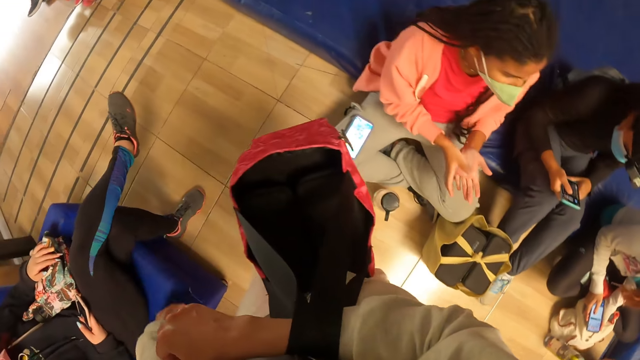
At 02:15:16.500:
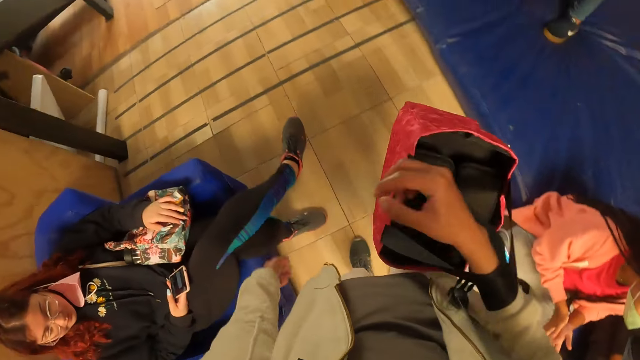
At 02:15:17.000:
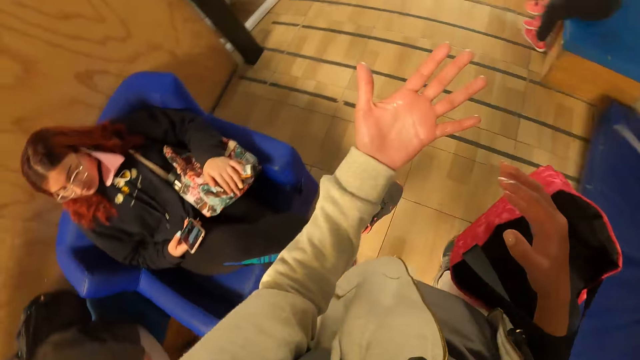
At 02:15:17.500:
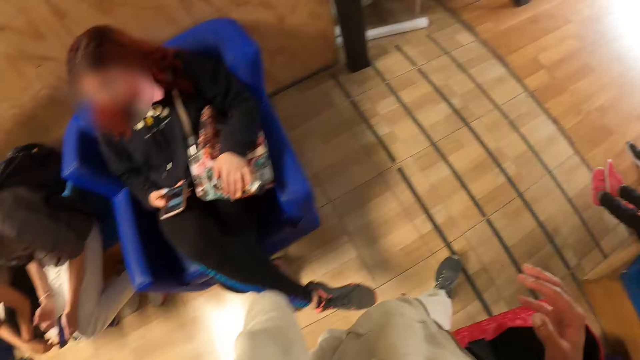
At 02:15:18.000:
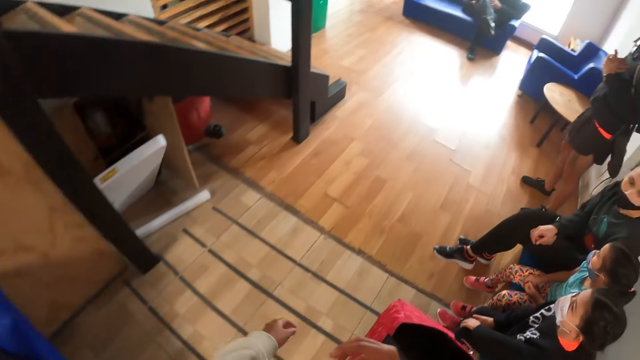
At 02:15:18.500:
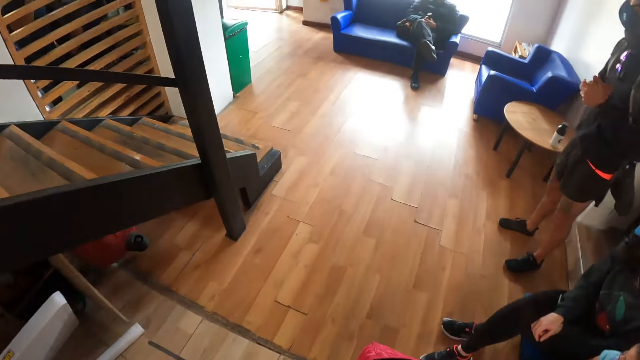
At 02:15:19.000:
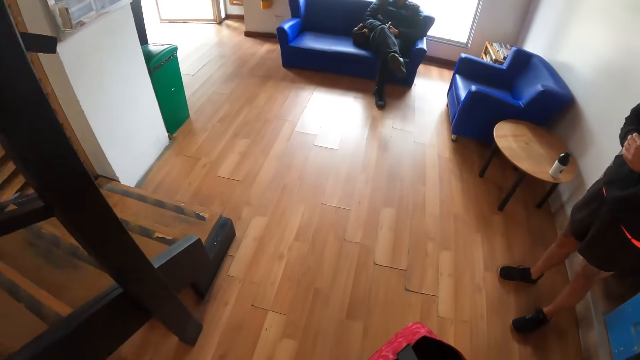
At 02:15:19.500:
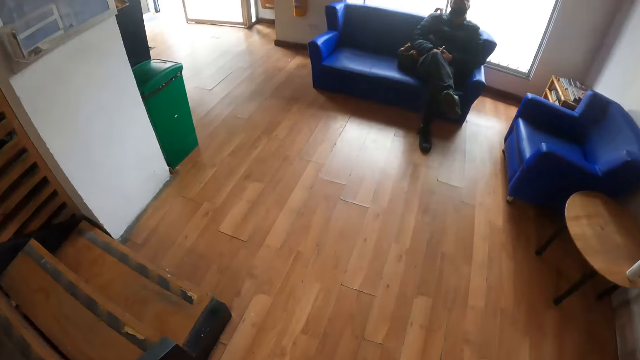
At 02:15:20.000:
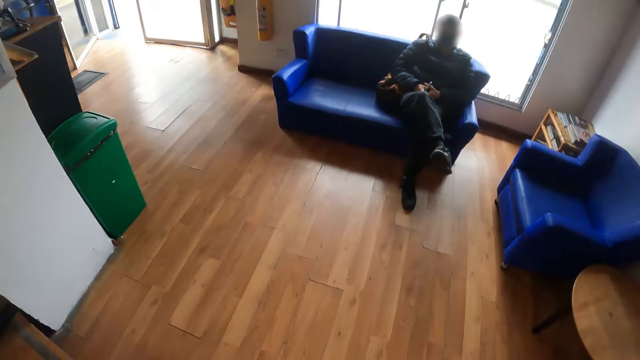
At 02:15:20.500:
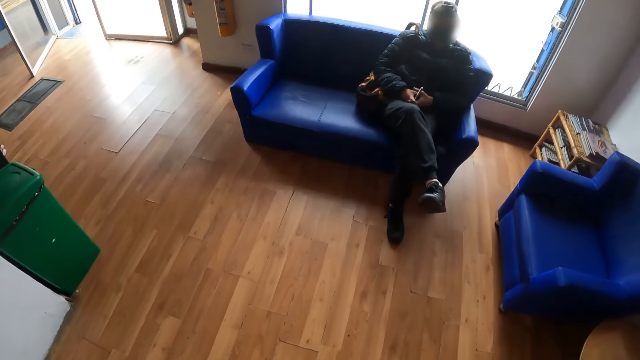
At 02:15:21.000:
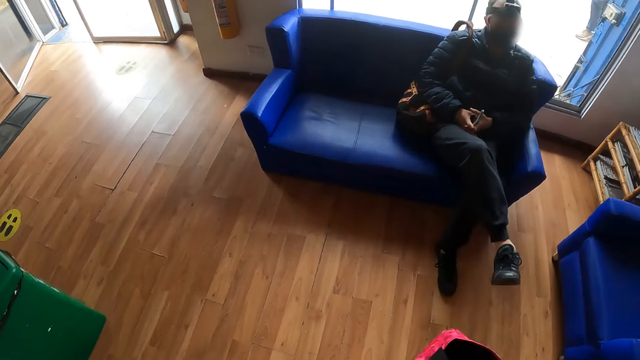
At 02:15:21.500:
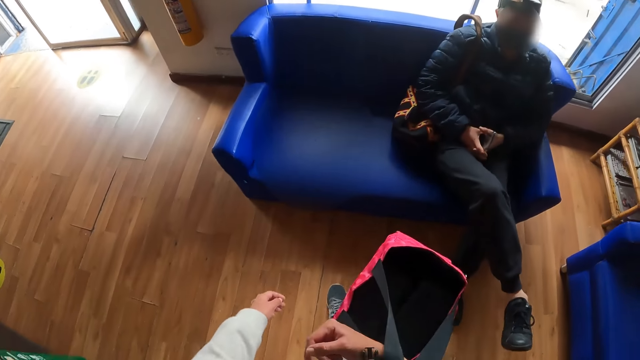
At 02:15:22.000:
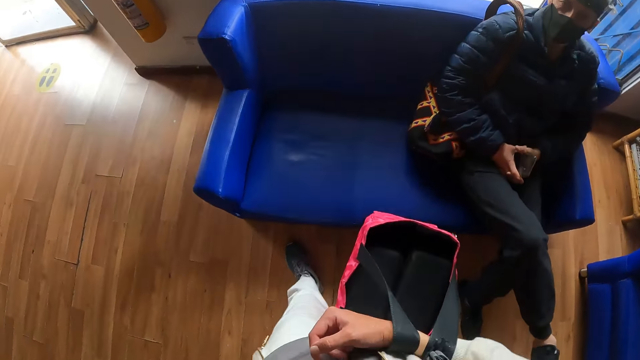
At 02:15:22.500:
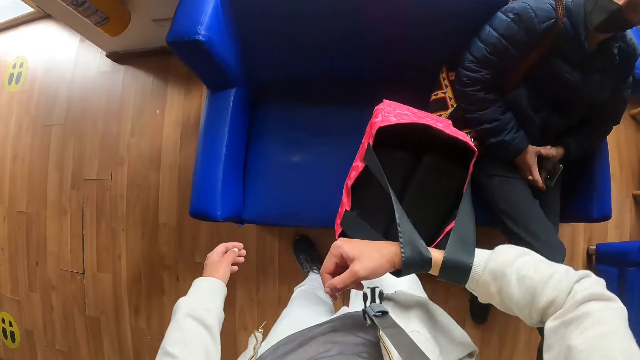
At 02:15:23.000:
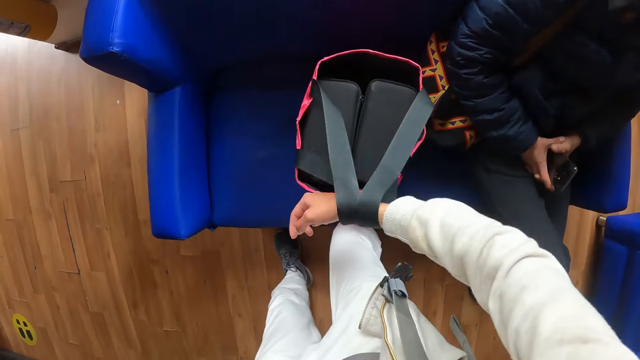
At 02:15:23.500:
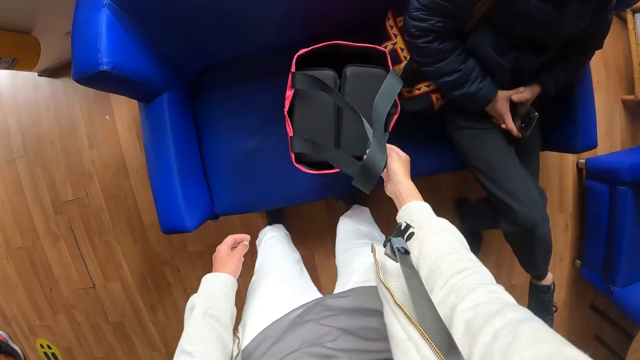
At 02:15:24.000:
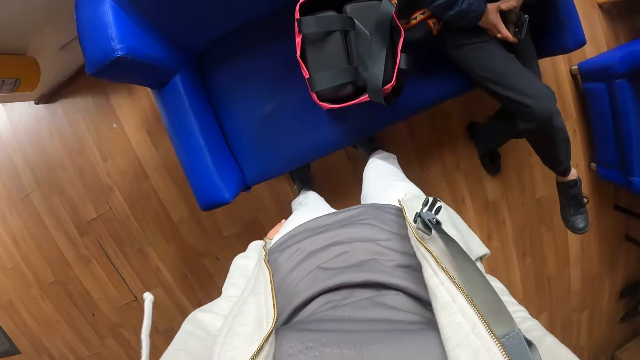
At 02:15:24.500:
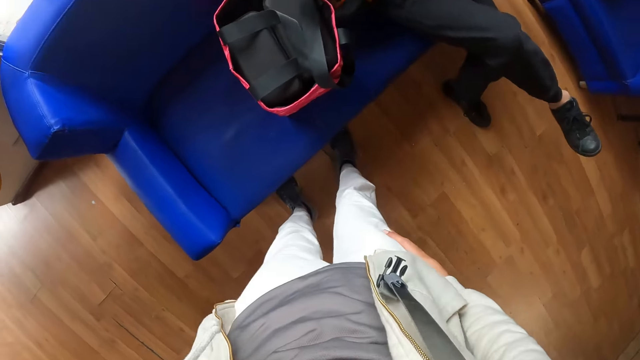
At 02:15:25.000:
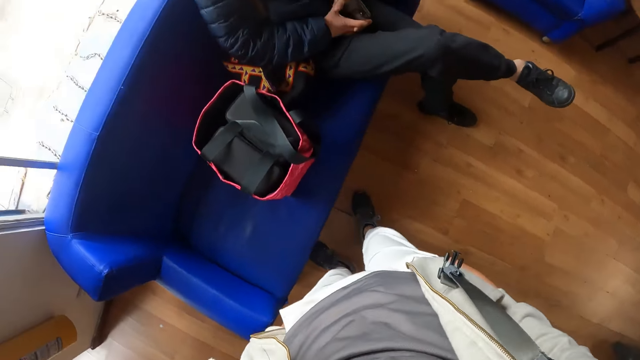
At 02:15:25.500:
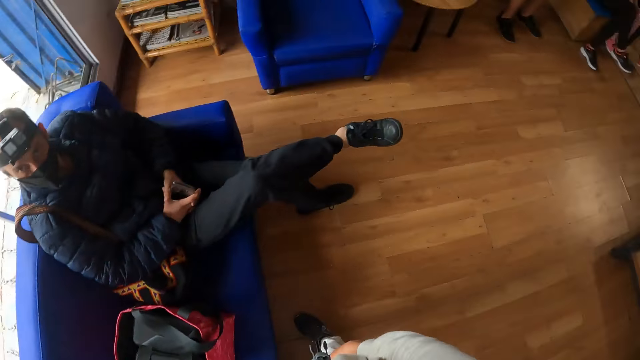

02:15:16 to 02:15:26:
The camera wearer lifts up a hand. She walks in the bouldering. She drops the bag in her left hand on a sofa.

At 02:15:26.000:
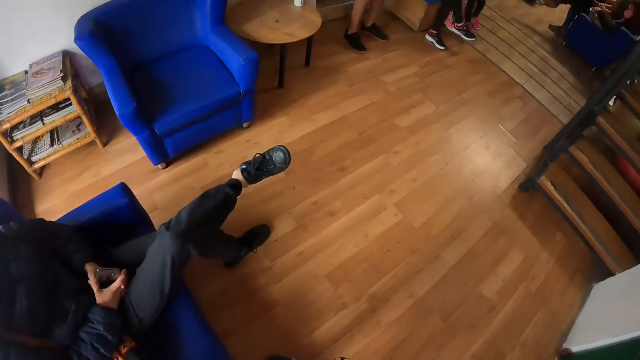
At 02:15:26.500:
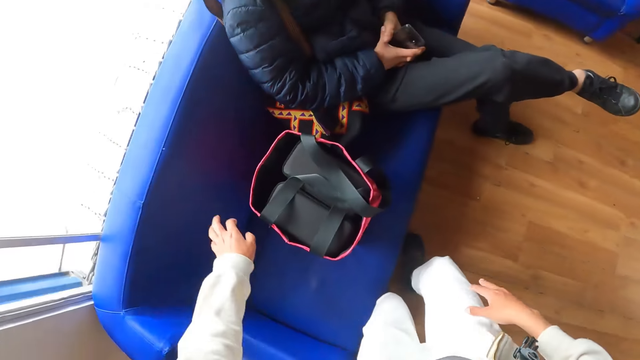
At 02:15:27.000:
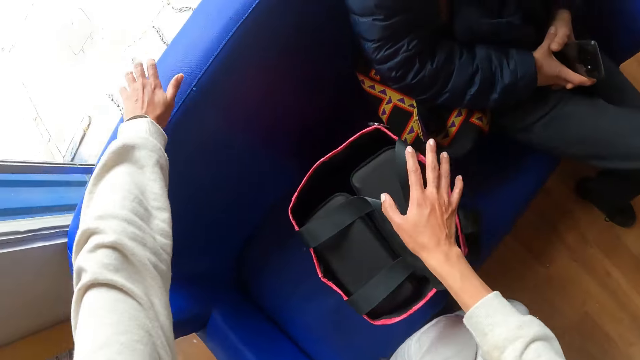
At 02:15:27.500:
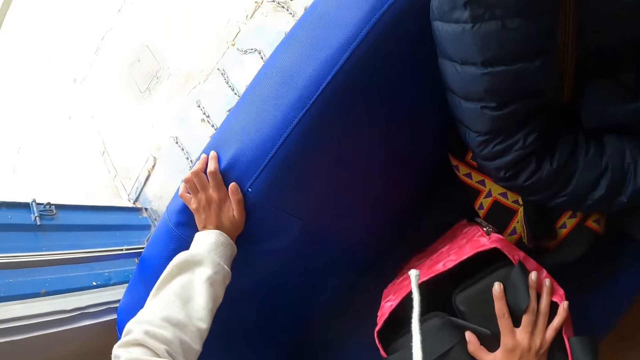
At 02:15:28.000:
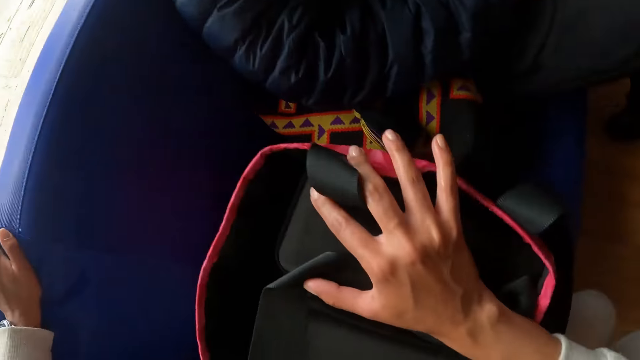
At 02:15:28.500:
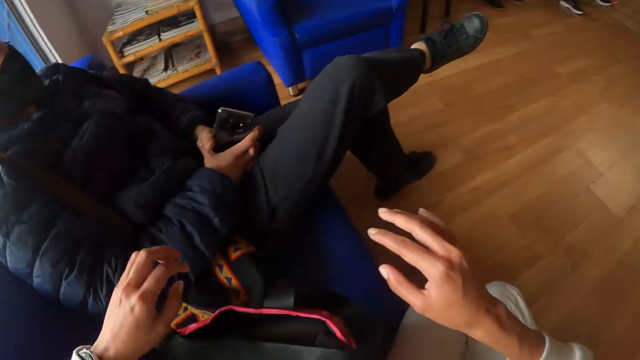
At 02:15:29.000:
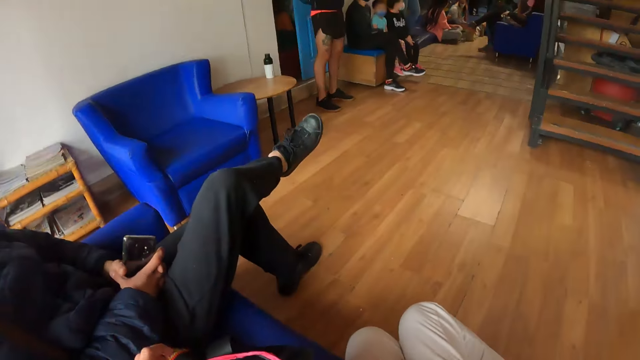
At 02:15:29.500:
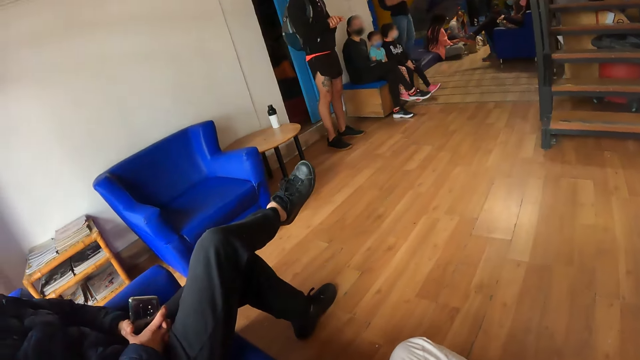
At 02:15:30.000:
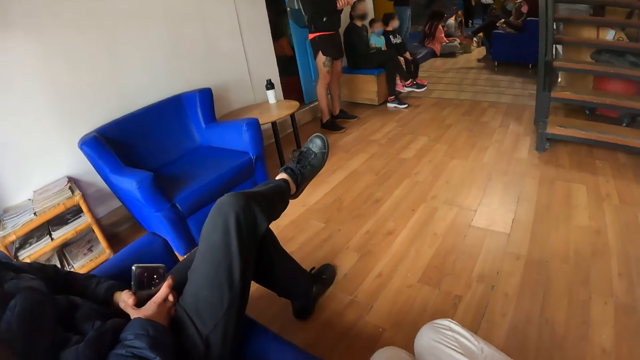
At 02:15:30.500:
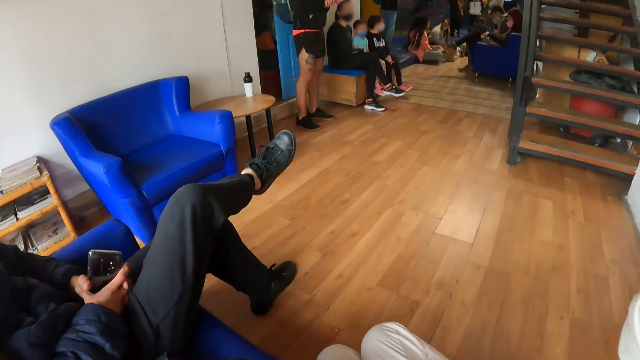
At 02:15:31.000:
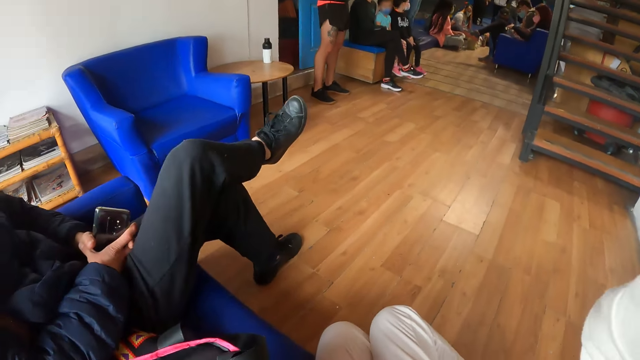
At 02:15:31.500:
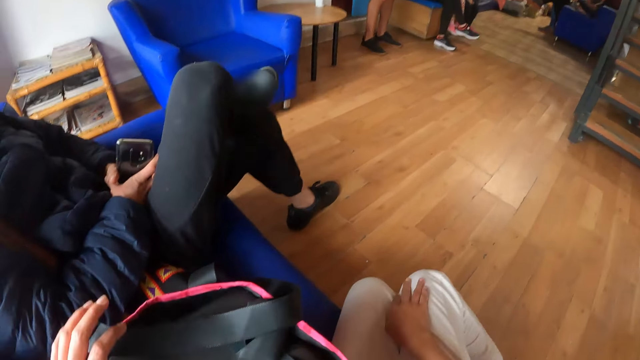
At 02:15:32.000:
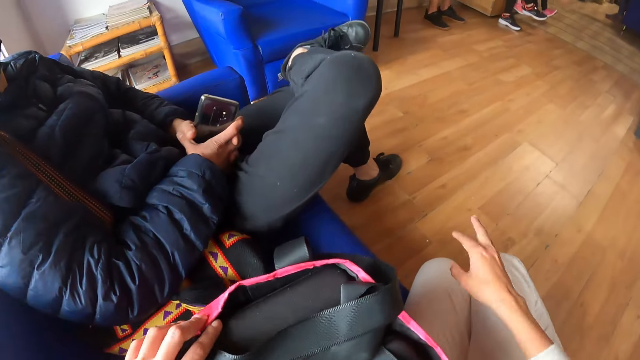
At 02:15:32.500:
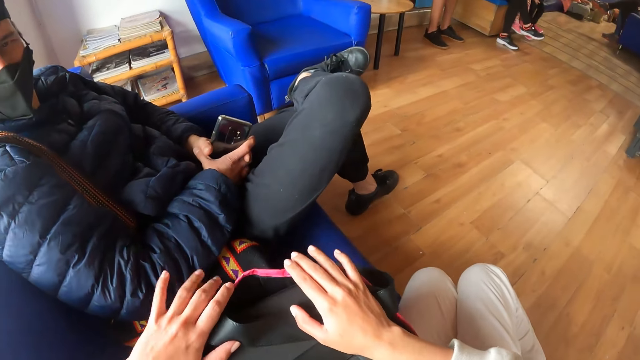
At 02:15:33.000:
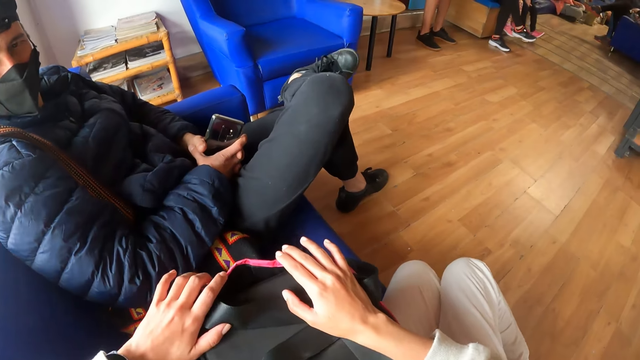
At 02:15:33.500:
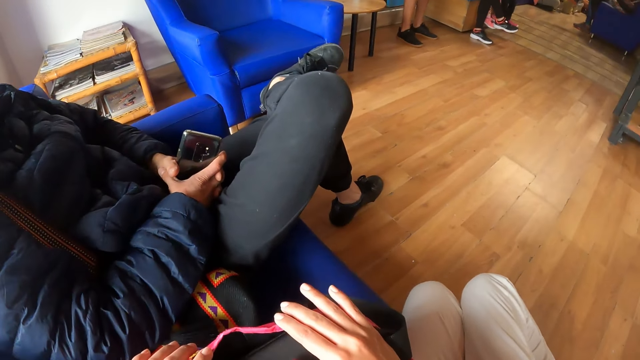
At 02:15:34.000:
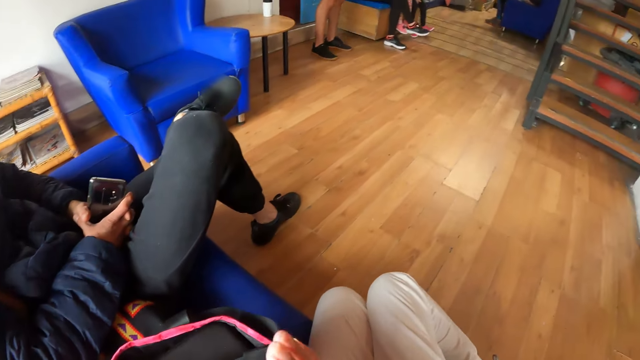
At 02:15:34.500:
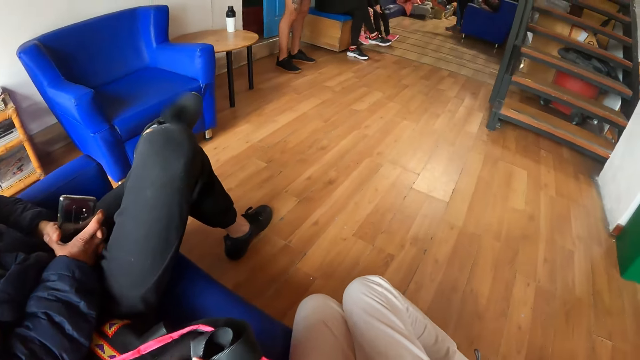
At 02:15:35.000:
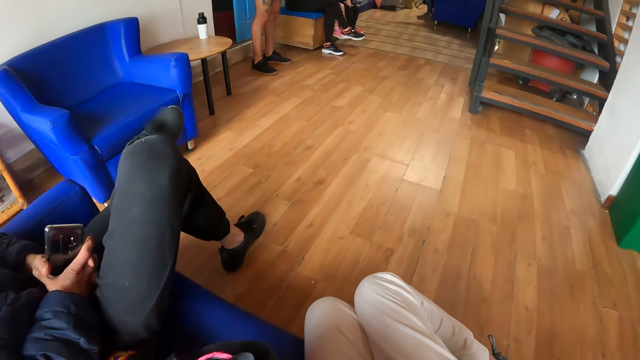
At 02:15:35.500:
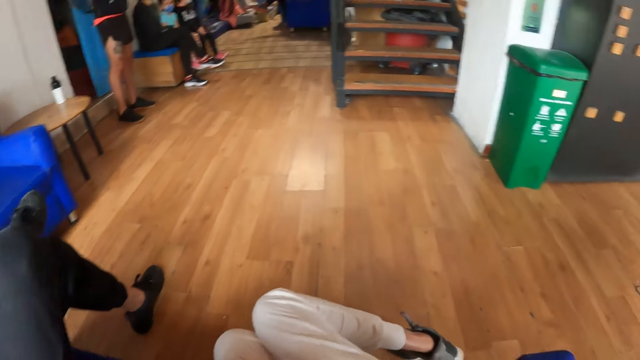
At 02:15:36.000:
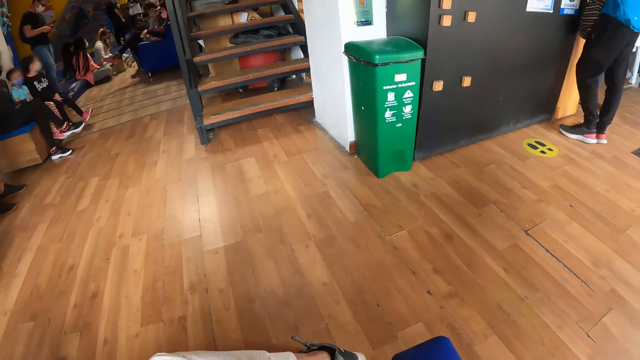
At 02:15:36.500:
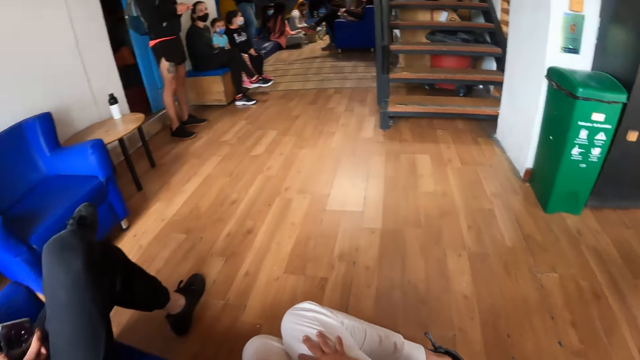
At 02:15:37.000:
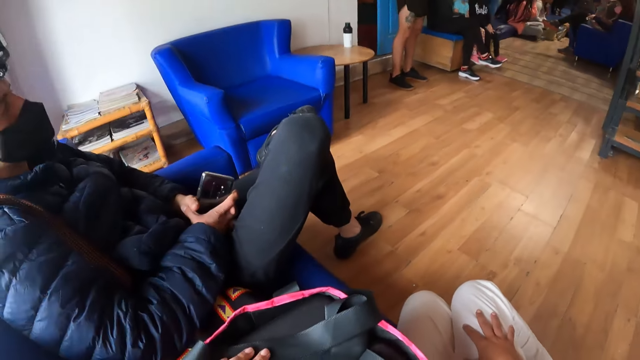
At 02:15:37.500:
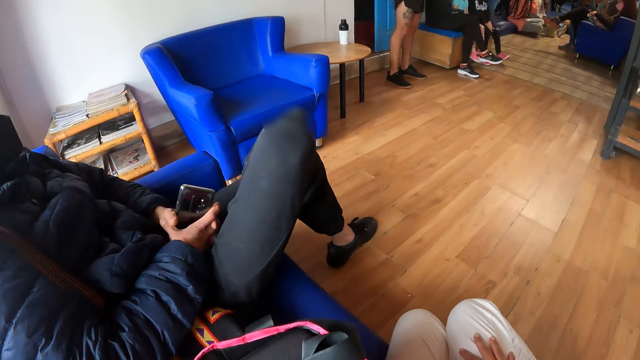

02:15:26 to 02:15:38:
The camera wearer looks around. She places her left hand on the sofa. She places her right hand on the bag. She holds the bag, moves a hand, sits on the sofa and looks around. She taps her right leg with her right hand. She taps the bag with her left hand. She interacts with a man. She stamps her palms on the bag. She holds the bag. She looks around.
